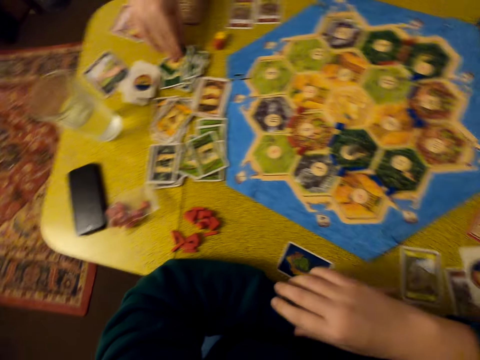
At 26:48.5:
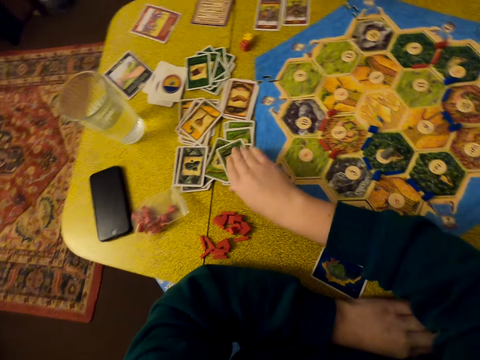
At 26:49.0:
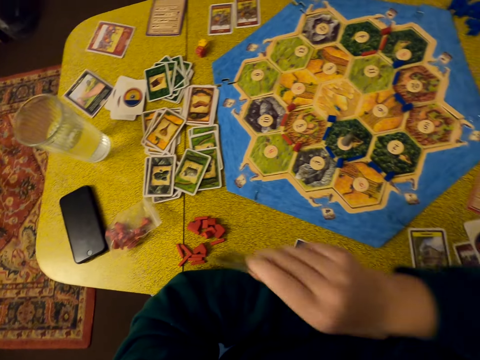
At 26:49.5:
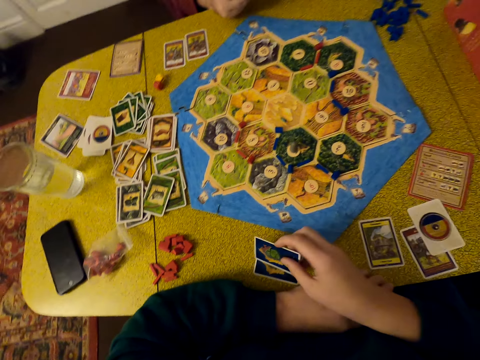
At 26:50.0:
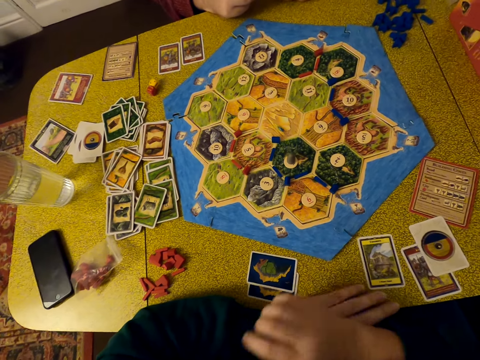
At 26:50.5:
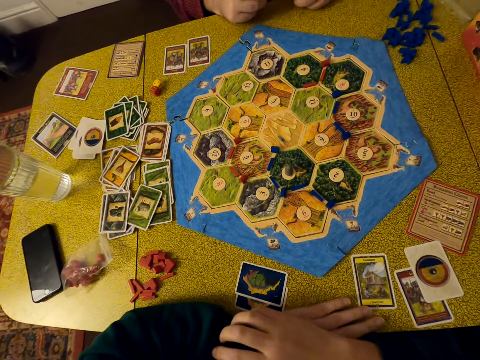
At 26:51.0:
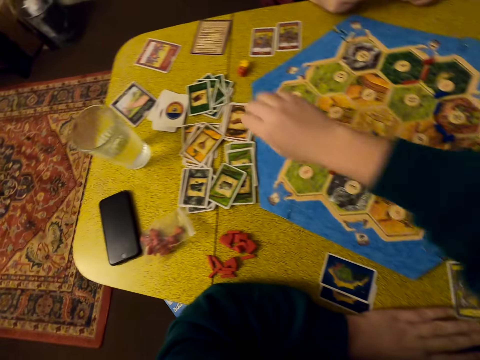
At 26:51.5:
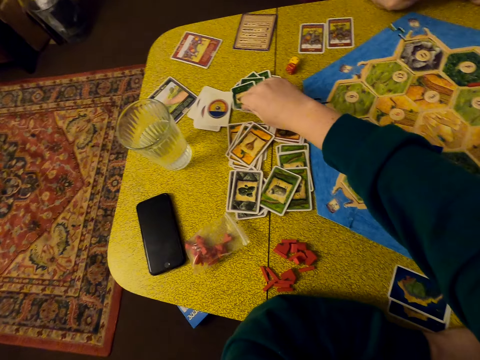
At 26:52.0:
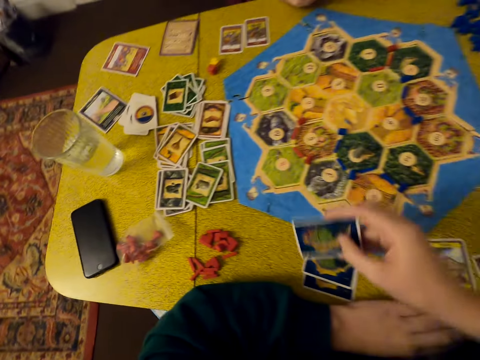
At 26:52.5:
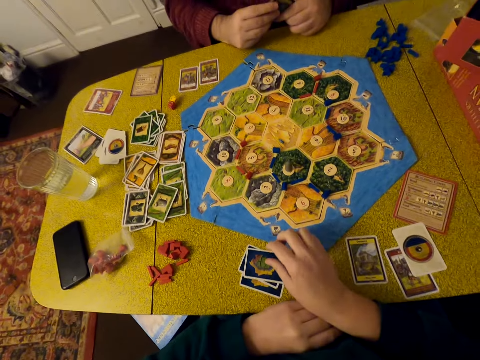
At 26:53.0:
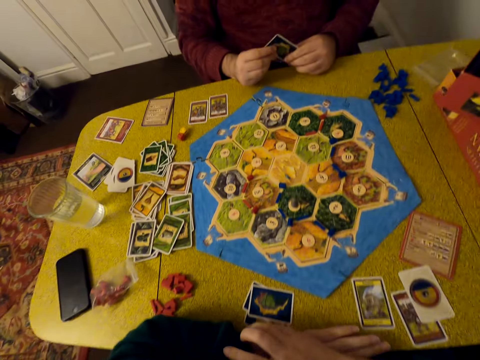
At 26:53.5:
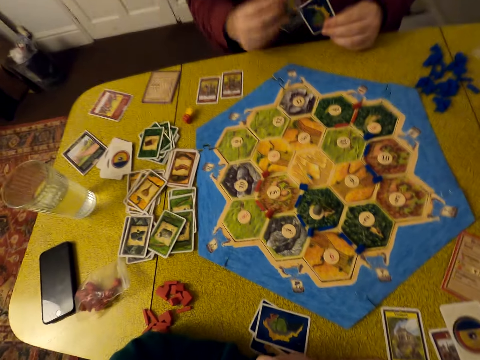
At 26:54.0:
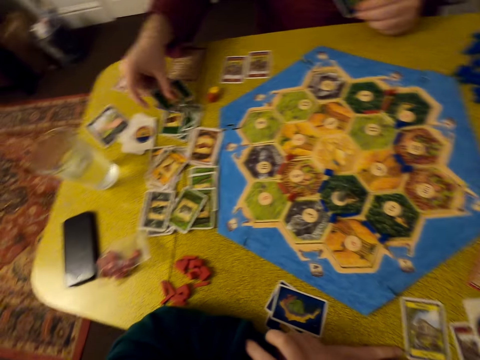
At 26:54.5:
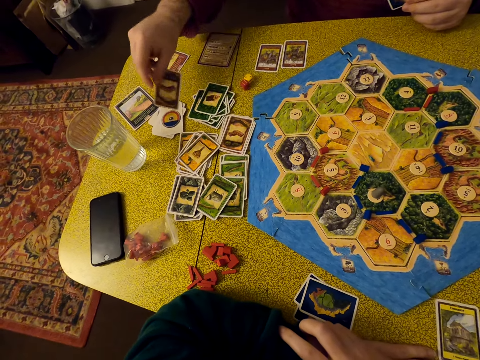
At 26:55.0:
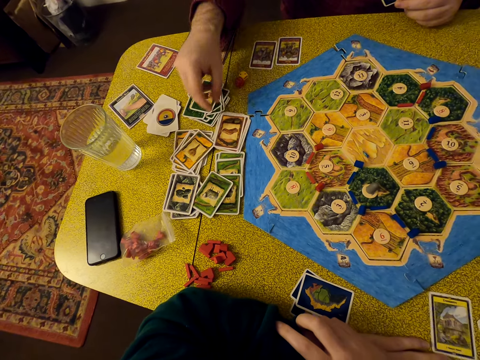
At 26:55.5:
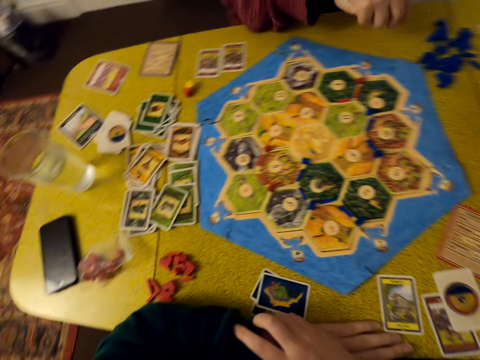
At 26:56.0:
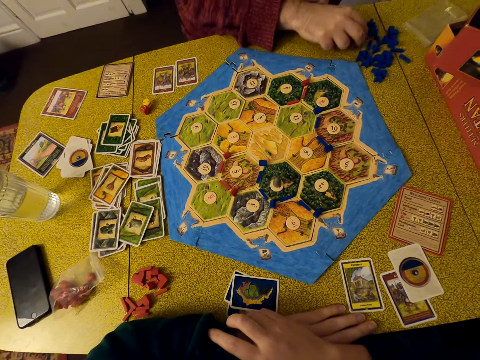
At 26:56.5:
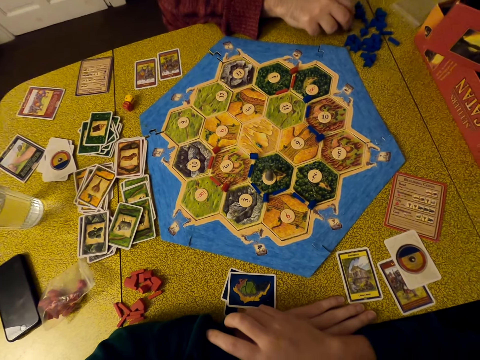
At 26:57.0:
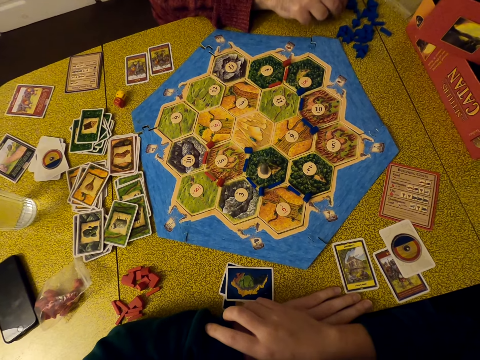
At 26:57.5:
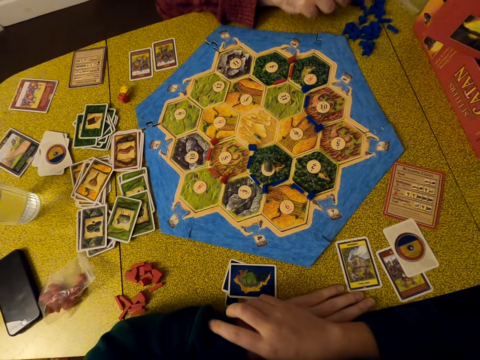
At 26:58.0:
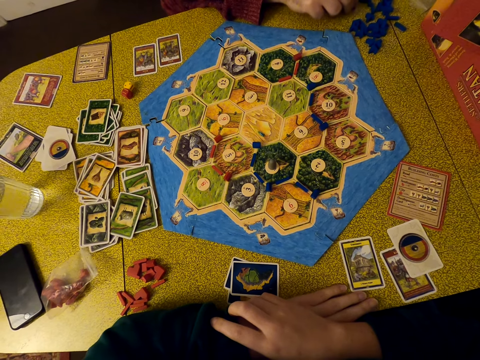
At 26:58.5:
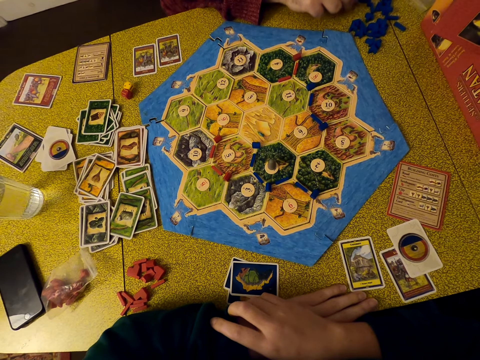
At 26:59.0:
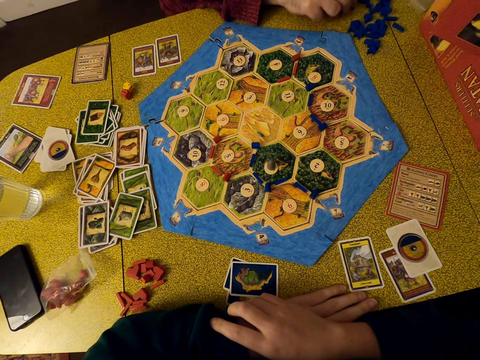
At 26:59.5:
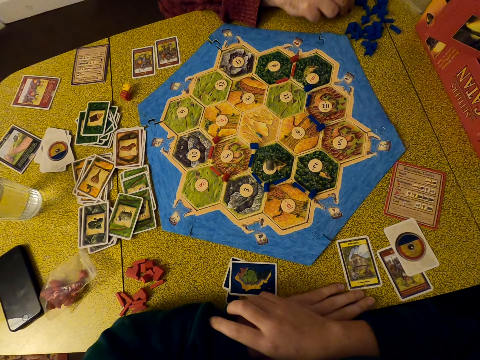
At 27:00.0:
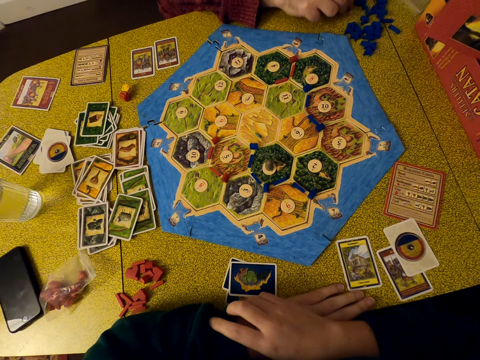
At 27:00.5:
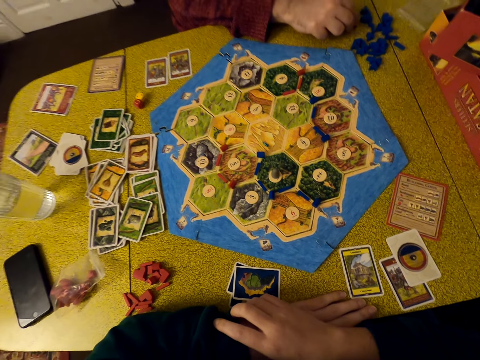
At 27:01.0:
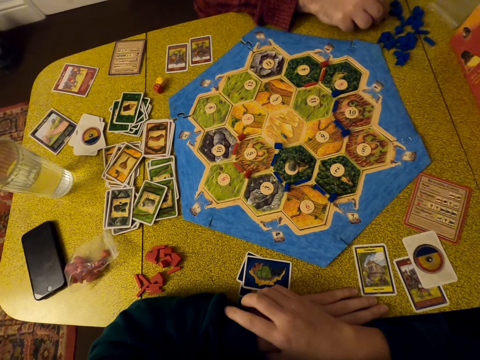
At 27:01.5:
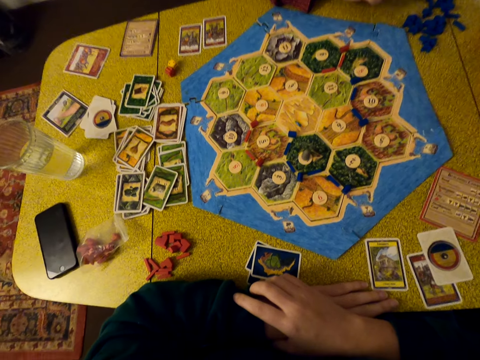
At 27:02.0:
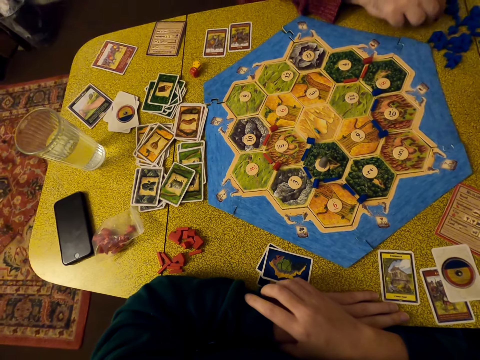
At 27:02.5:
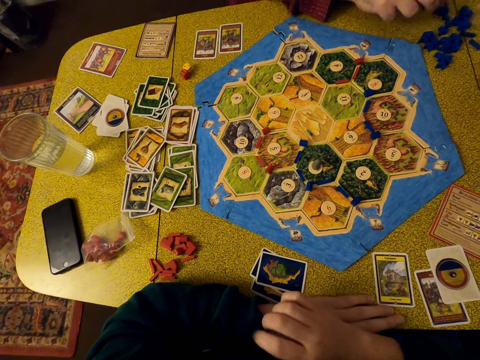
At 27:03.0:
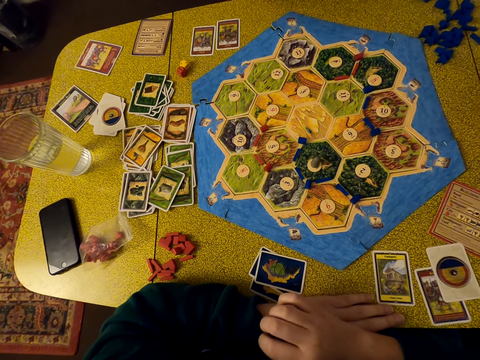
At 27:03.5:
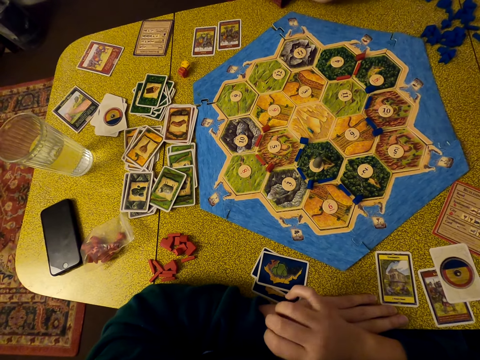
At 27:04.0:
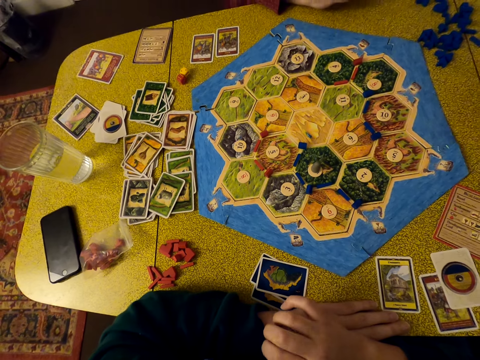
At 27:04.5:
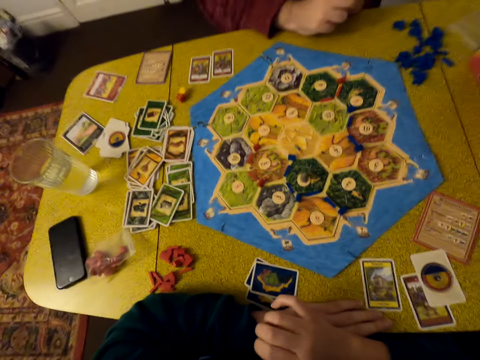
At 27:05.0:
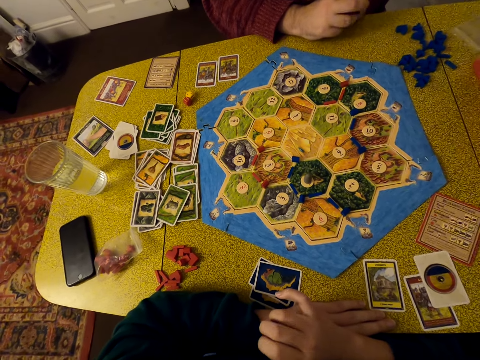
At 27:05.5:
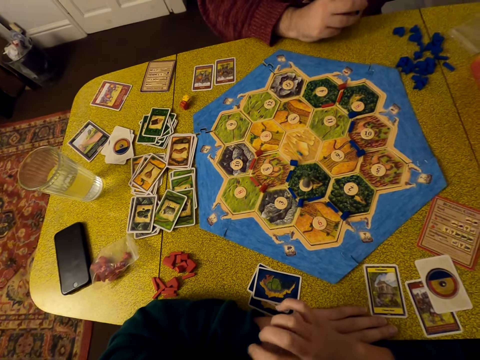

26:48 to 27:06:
A man picks a card on the table. The camera wearer picks a card on the table. They put the card on the table. The man holds cards. The camera wearer looks around. They pick another card on the table. They put the card on the table. The man holds the cards. The camera wearer puts their hands on the table. They look around. The man puts a card on the table. The man picks a brick on the table. The man hits something on the table. The camera wearer looks around. They move their fingers.

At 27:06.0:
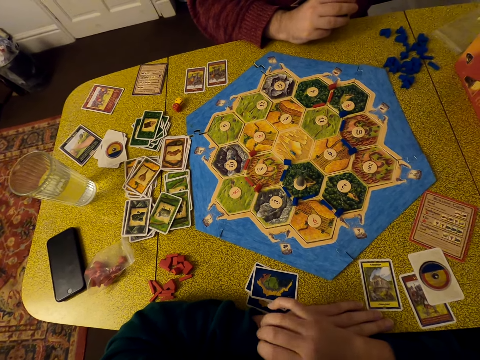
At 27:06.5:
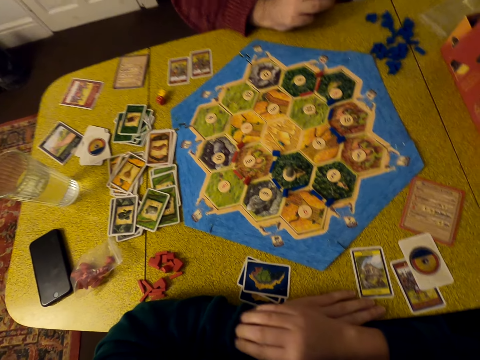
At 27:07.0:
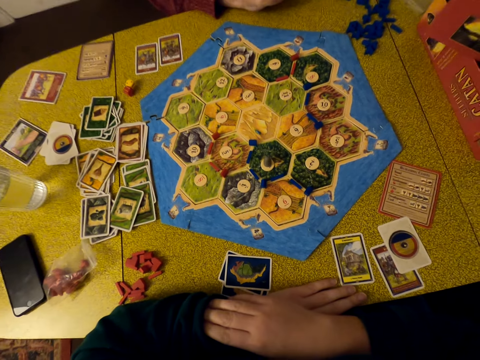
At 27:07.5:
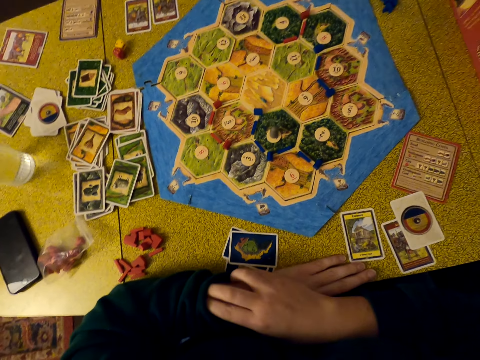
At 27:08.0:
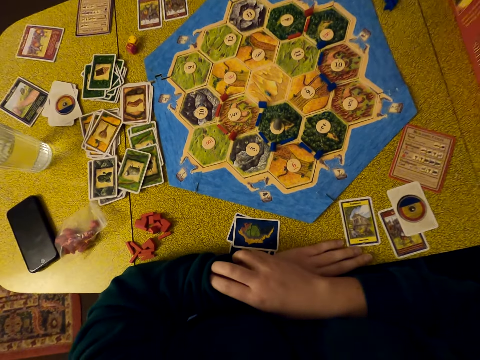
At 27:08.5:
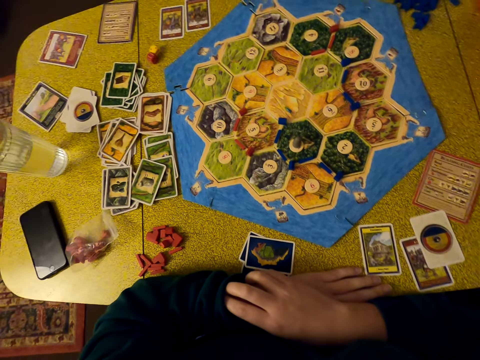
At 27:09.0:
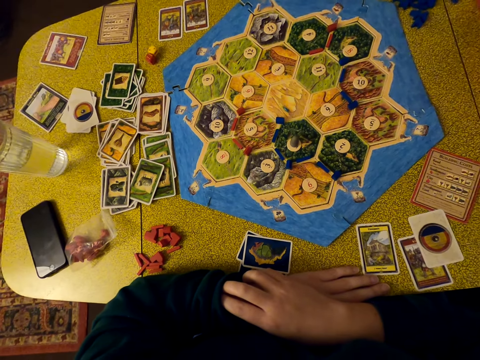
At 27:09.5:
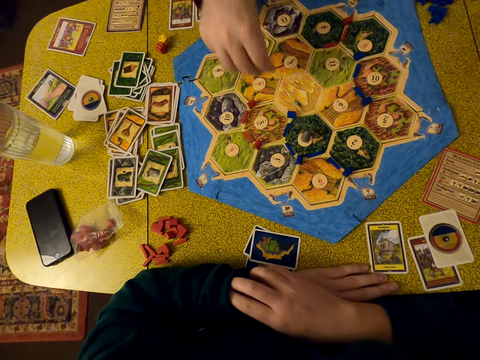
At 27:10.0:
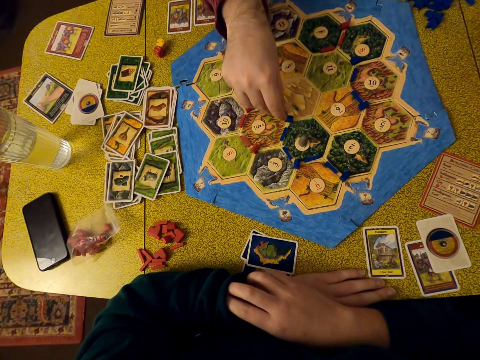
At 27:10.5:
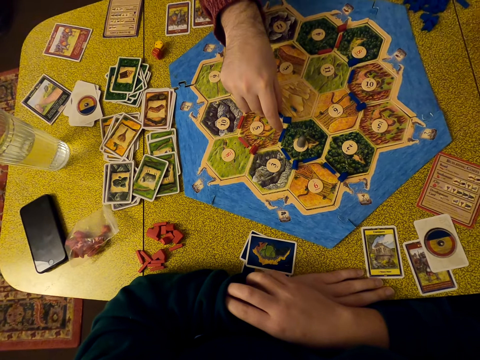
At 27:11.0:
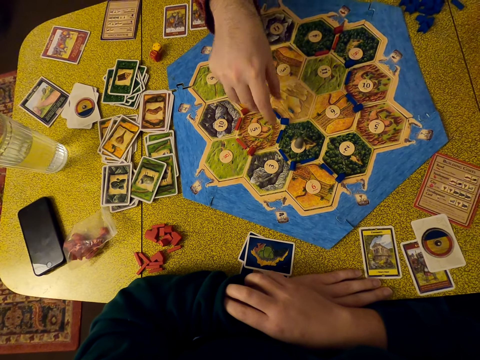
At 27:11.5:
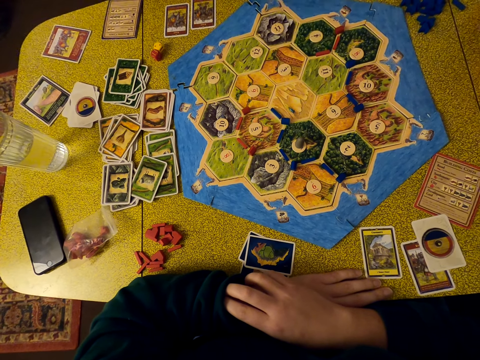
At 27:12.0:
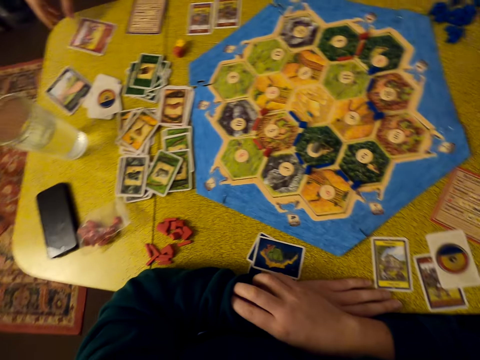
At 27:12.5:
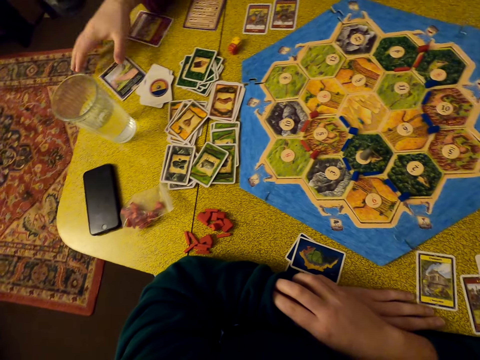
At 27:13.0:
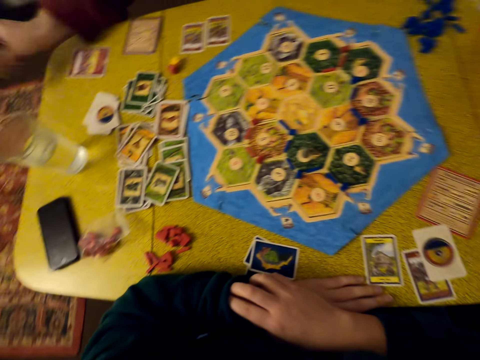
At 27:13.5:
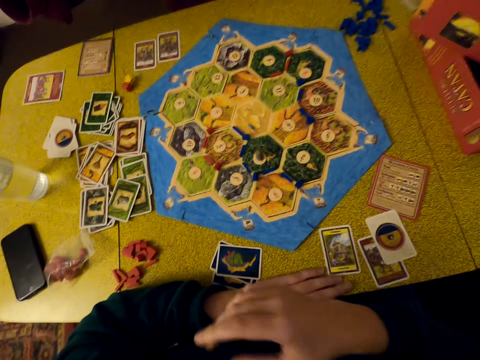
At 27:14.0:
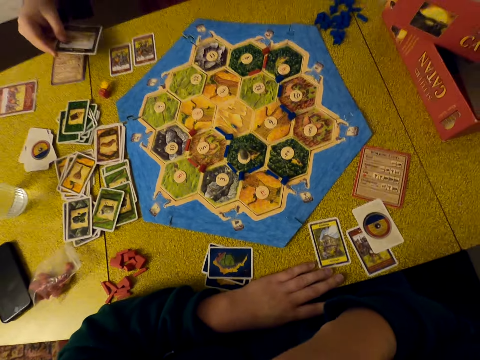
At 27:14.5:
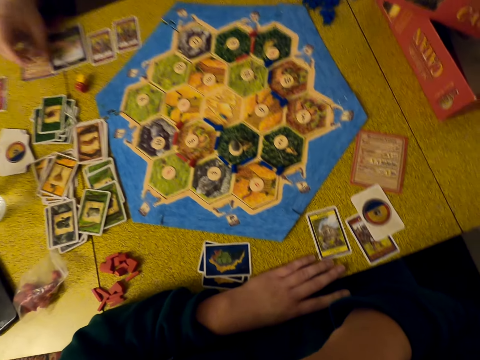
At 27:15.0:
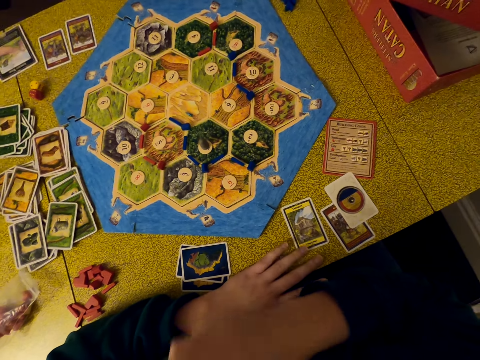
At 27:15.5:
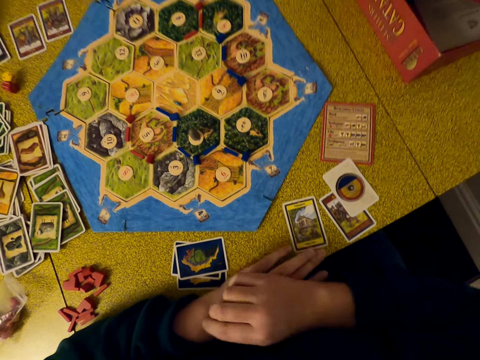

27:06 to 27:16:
The camera wearer puts a hand in the sweater sleeve. They look around. A man puts a brick on the pattern. Another man picks a card and drops the card on the table.
